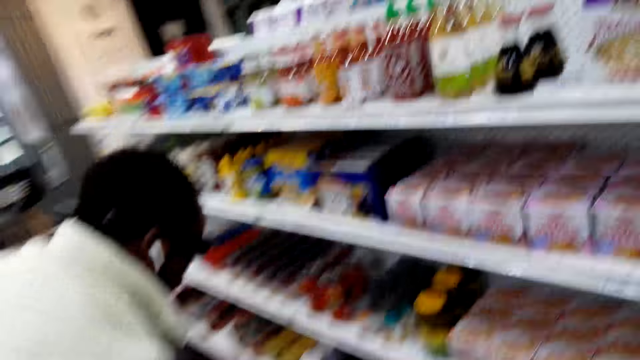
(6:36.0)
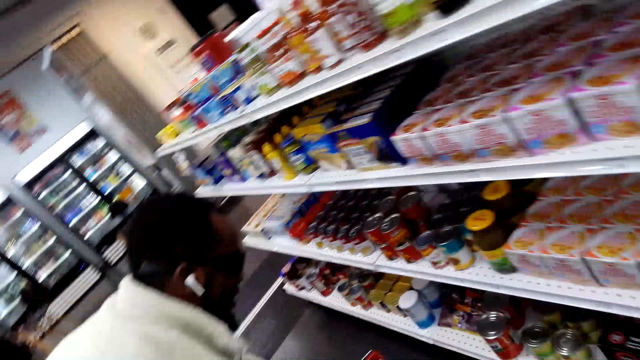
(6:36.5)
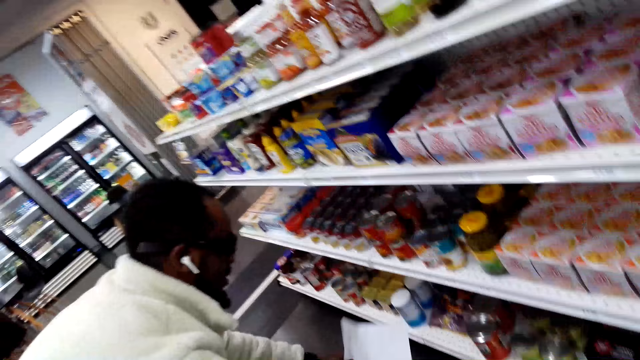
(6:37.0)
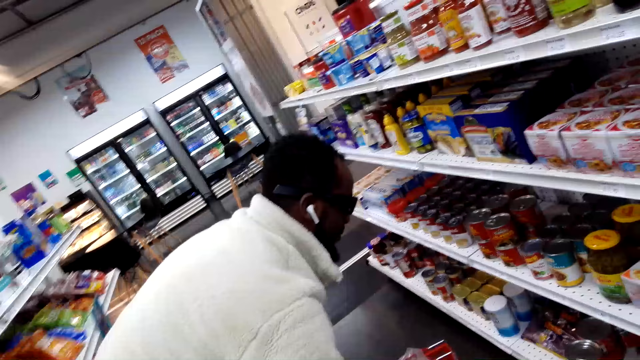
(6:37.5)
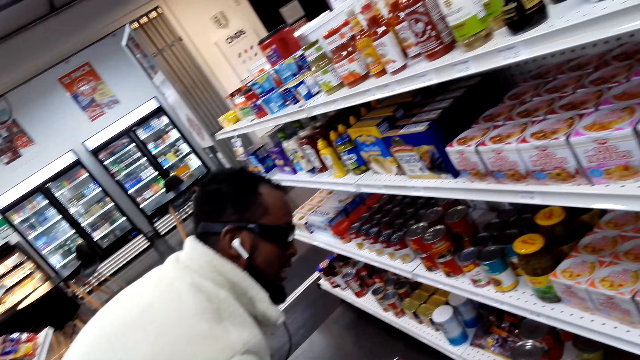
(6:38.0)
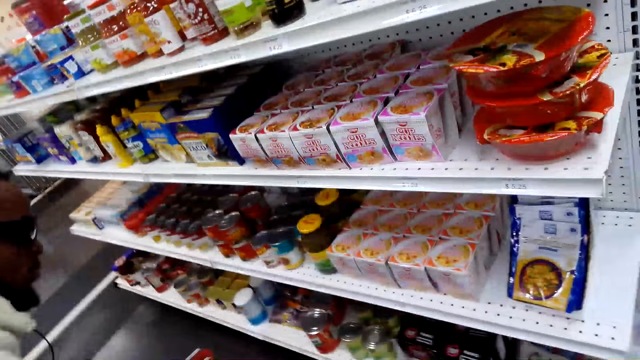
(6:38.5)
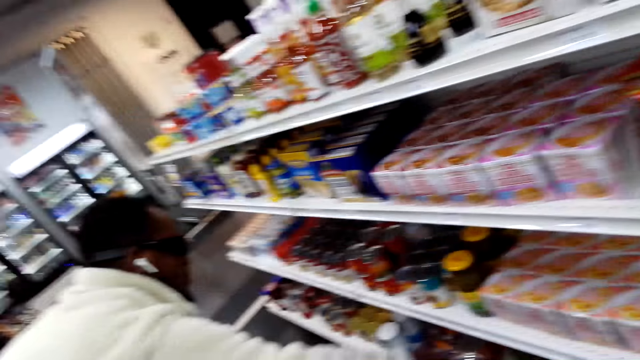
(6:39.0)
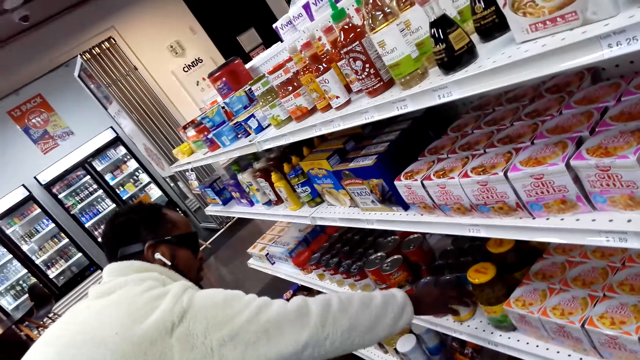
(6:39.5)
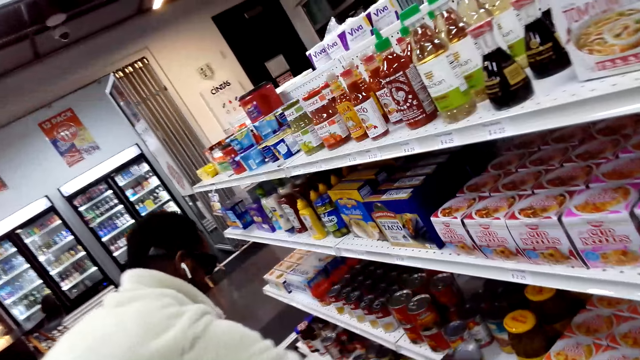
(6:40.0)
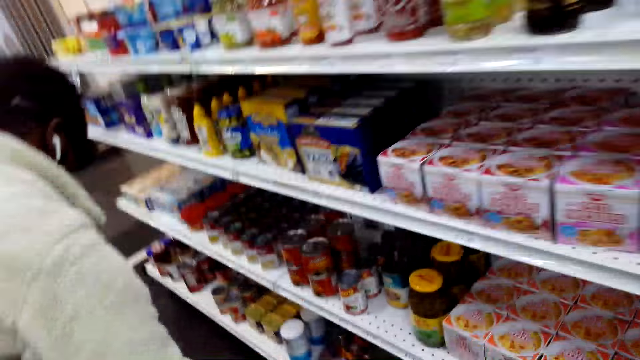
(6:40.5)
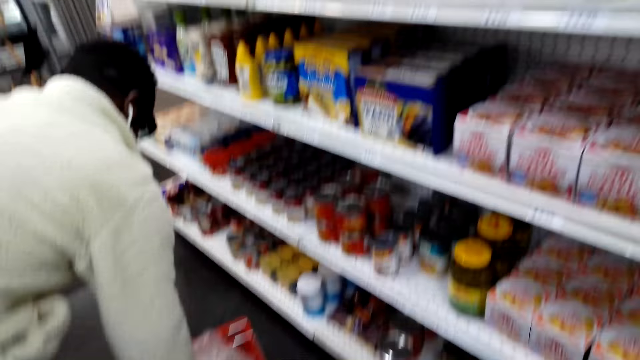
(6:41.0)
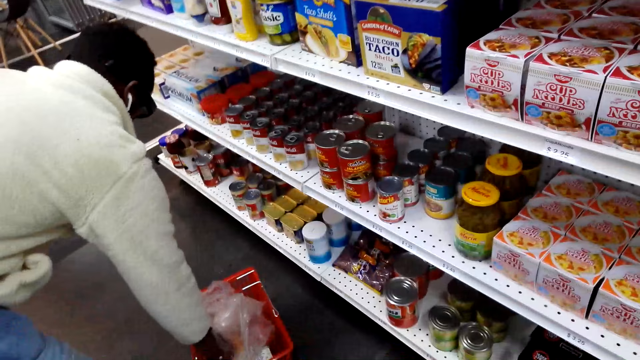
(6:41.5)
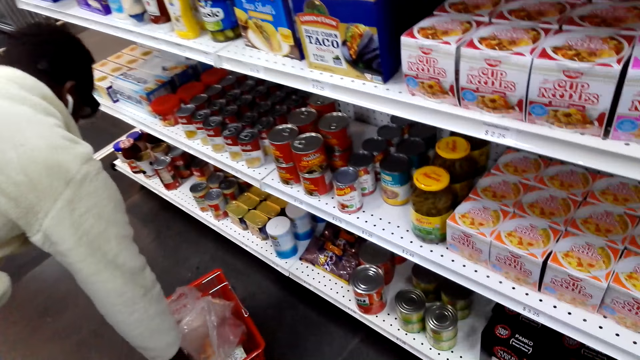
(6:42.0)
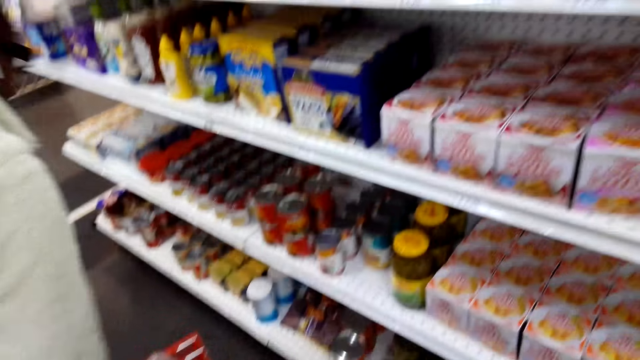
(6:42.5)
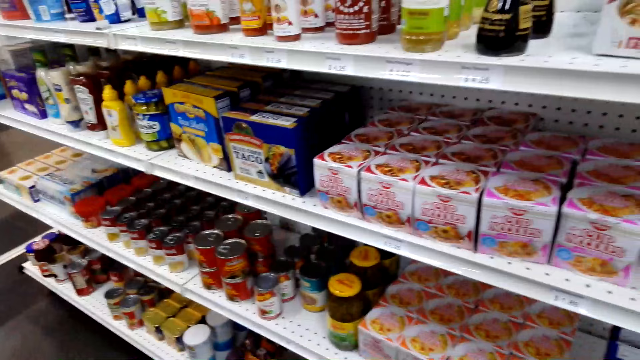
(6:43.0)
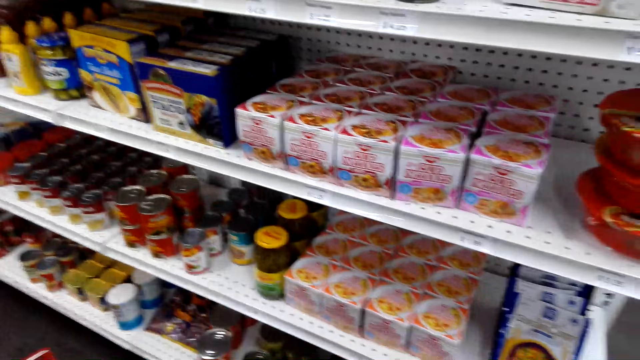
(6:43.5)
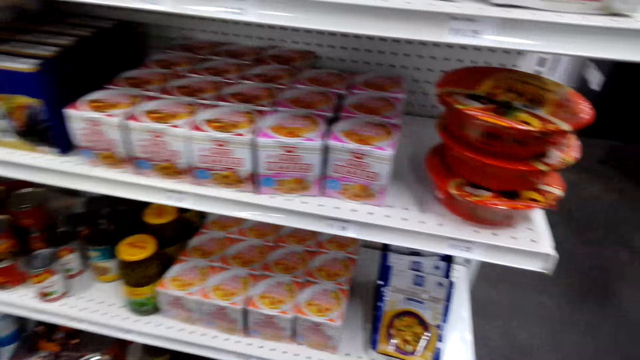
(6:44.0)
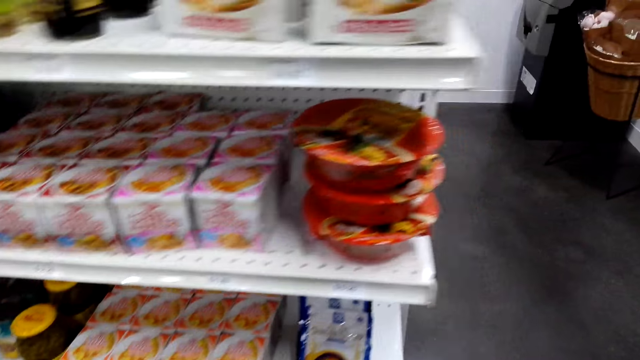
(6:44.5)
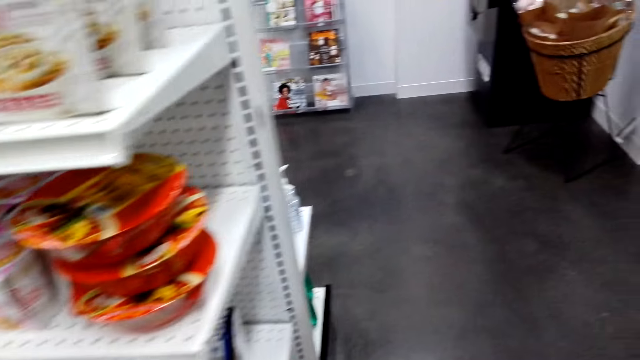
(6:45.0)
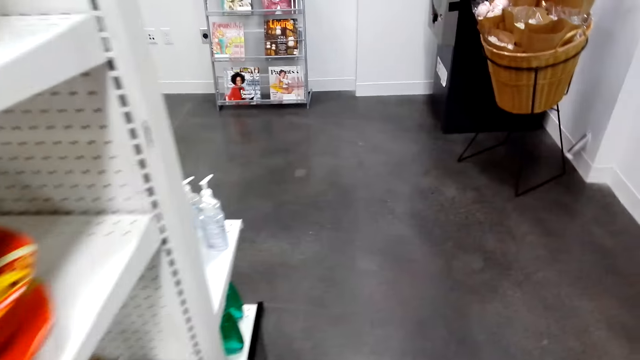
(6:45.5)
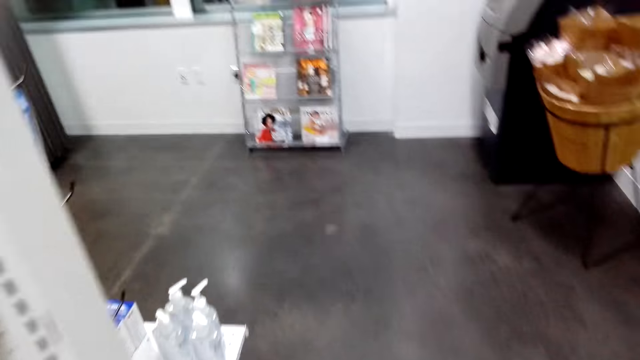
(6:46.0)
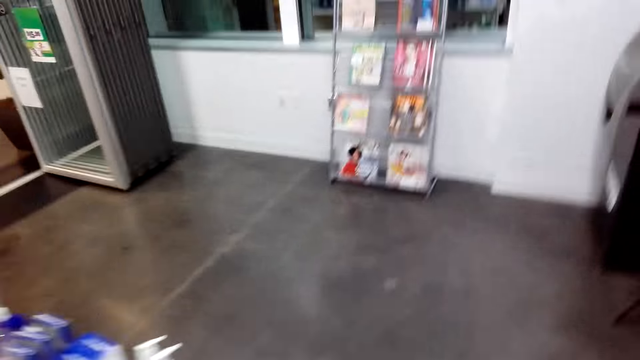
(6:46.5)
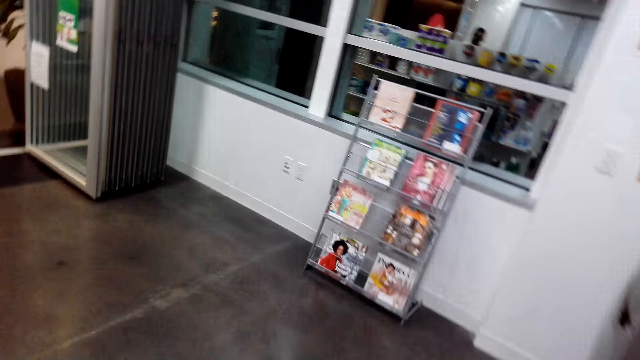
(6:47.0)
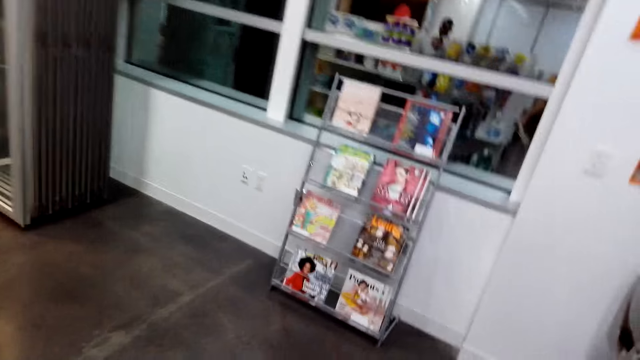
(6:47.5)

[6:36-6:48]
A man holds something. The man picks a product on the shelf and puts something in the shopping basket. The camera wearer walks around.

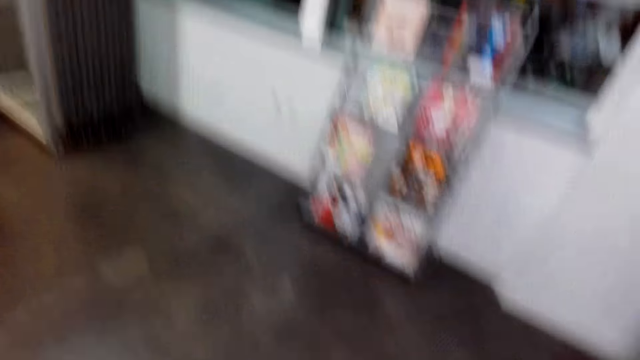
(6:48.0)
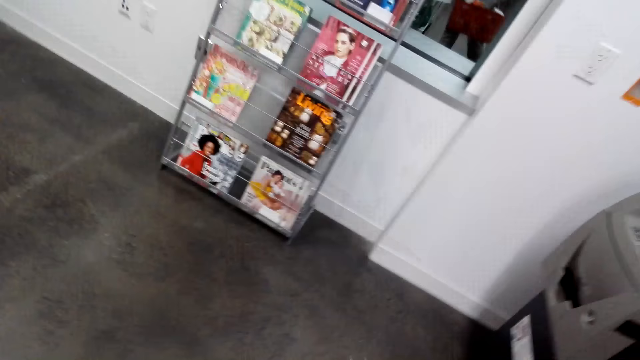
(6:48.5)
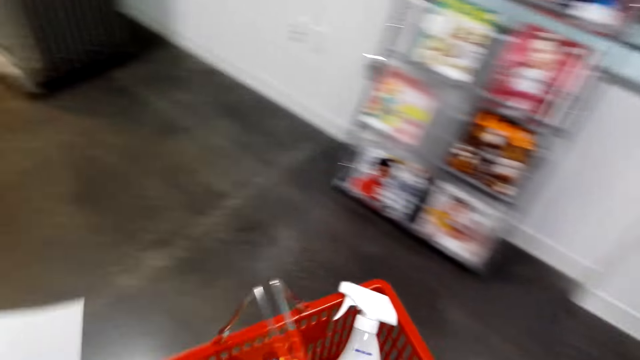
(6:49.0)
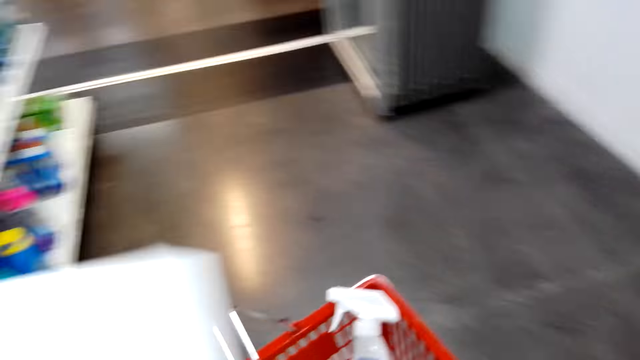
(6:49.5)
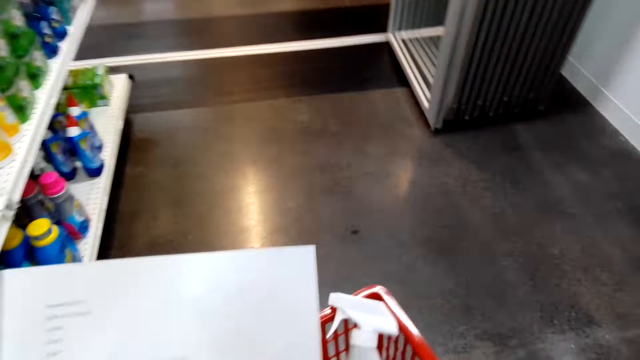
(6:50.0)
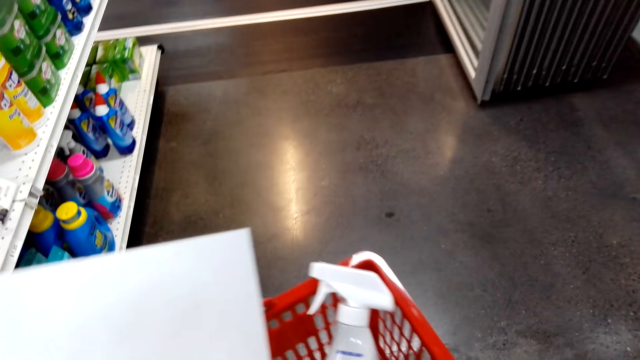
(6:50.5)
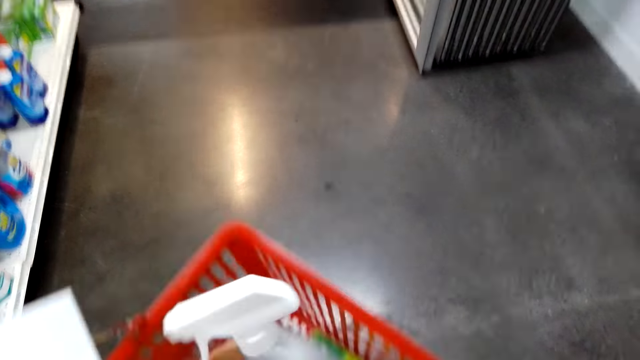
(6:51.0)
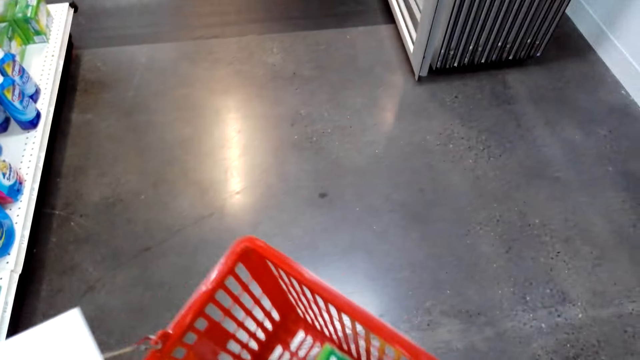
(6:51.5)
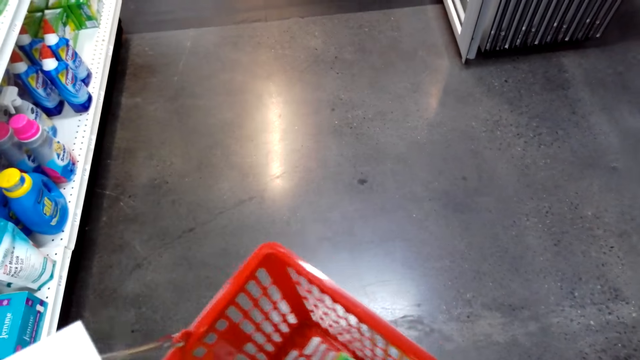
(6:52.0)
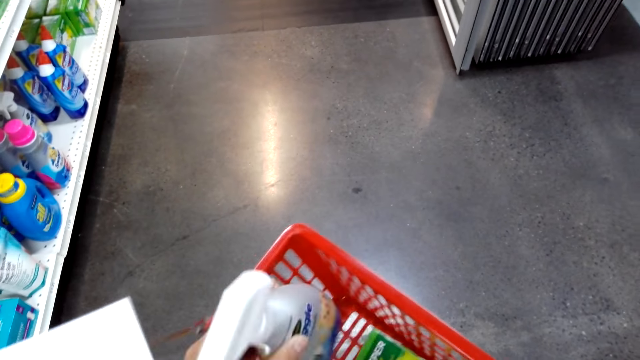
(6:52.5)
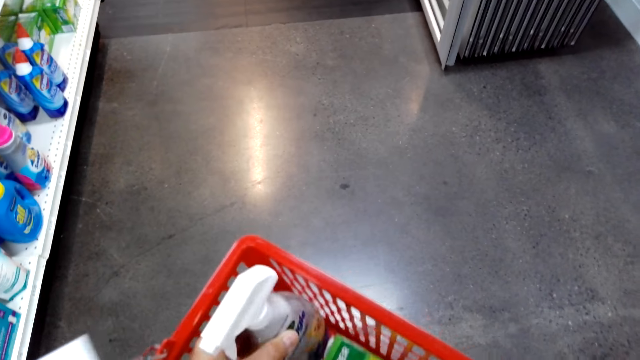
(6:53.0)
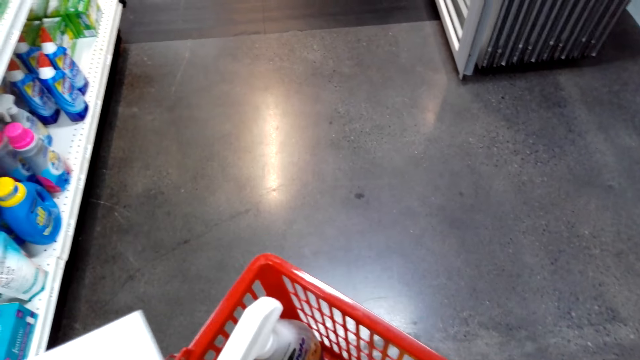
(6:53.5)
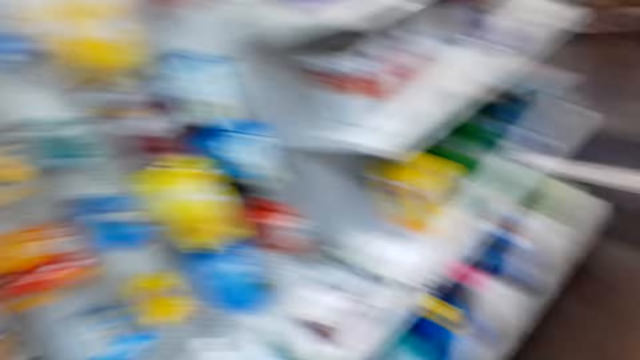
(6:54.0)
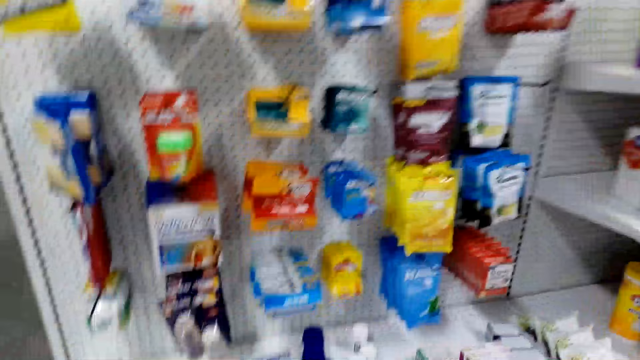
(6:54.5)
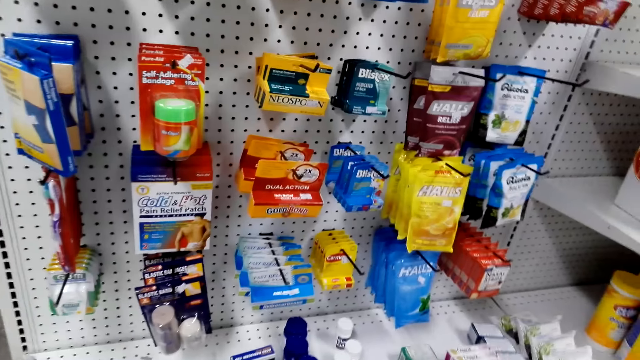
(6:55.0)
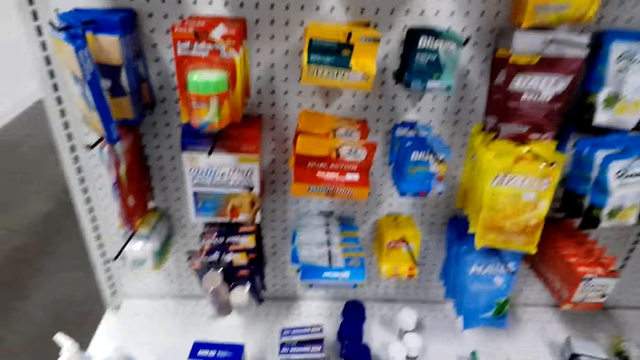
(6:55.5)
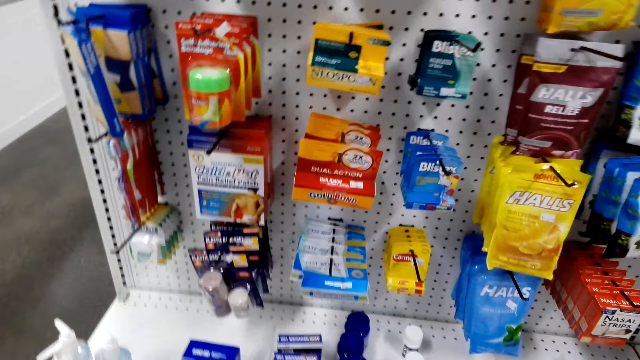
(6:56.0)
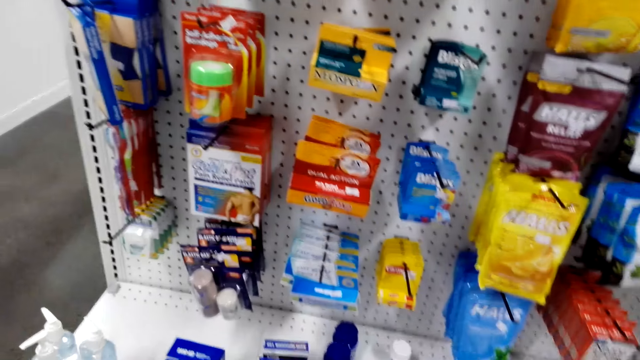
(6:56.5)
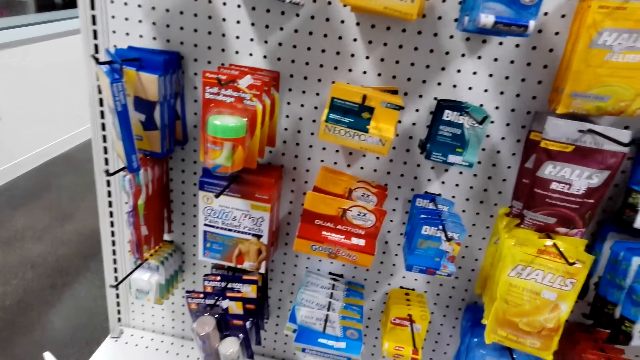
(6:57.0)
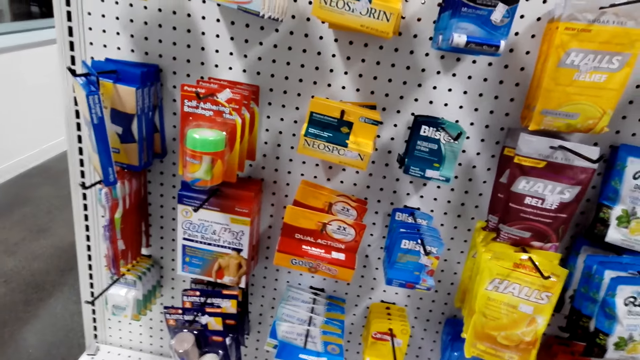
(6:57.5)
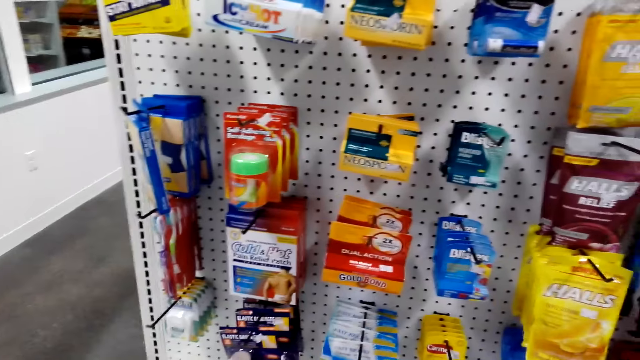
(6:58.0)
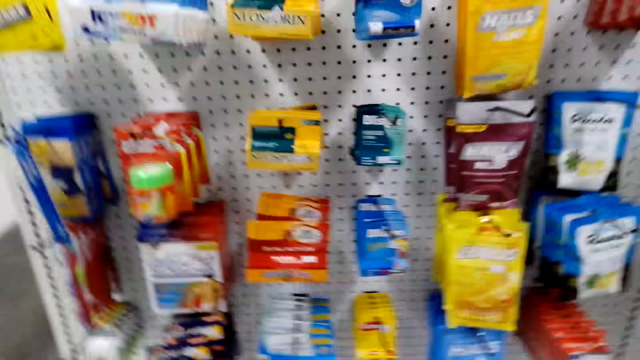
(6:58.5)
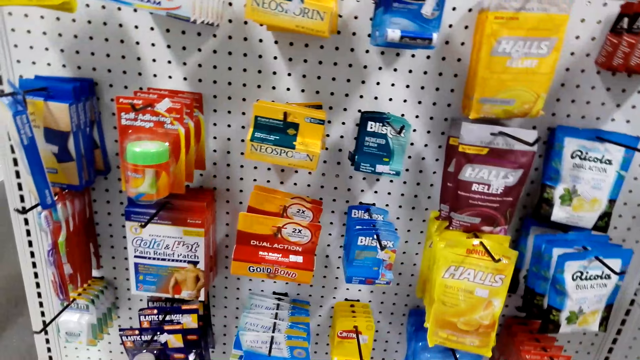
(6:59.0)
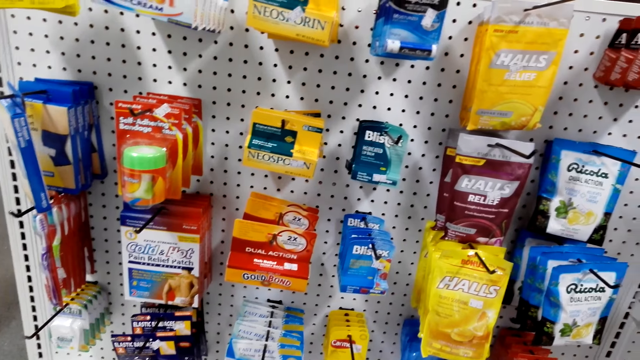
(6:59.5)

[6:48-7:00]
The camera wearer carries a shopping basket. They read a shopping list. They hold the shopping list. They move a detergent on the shopping bucket. They look around.
